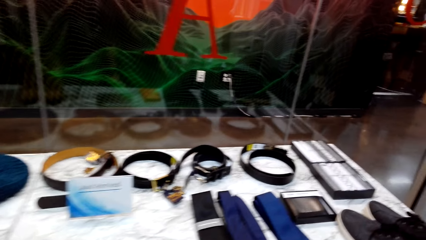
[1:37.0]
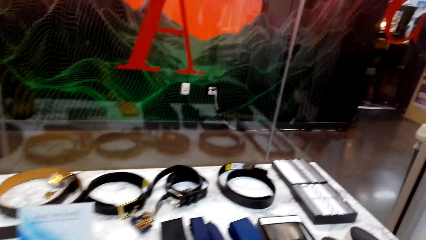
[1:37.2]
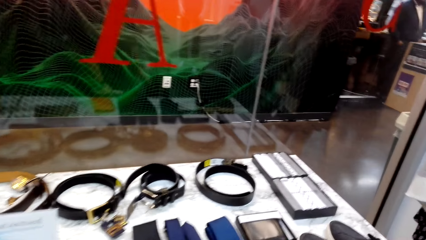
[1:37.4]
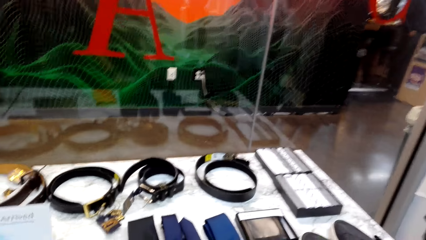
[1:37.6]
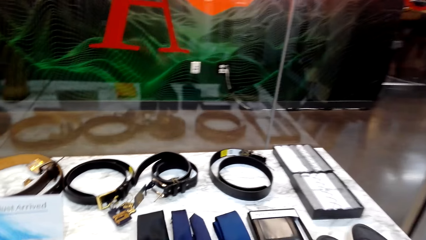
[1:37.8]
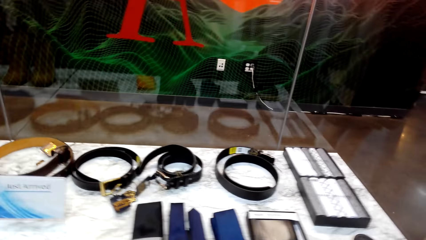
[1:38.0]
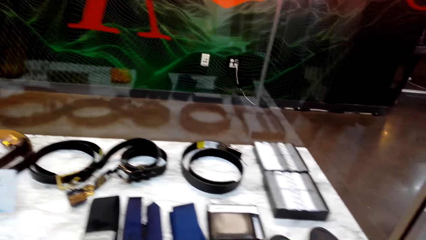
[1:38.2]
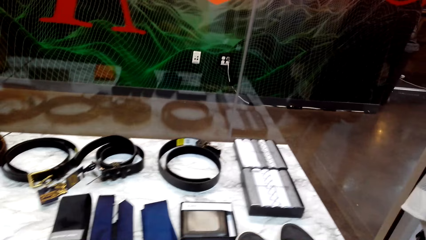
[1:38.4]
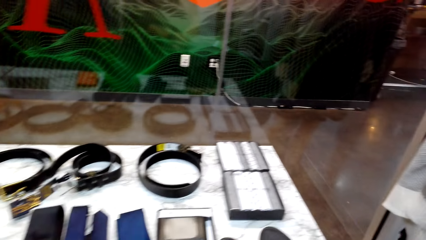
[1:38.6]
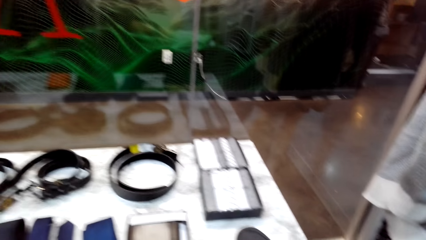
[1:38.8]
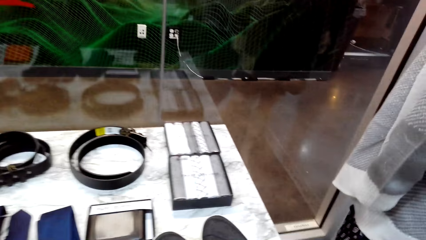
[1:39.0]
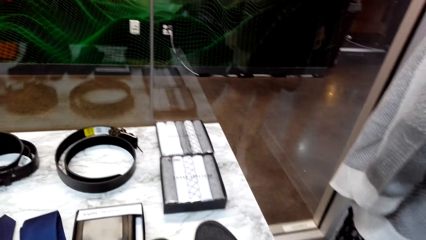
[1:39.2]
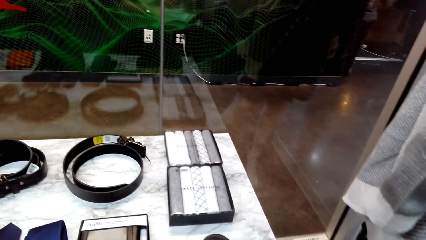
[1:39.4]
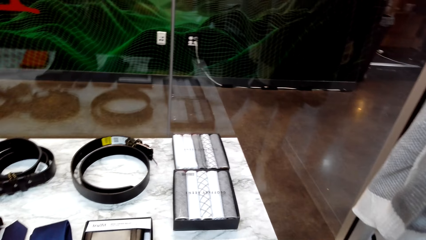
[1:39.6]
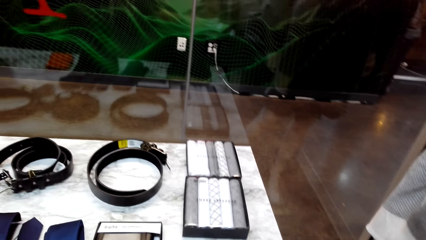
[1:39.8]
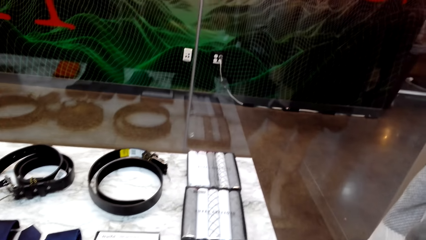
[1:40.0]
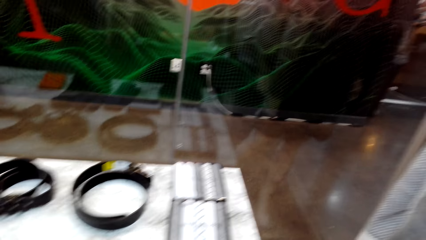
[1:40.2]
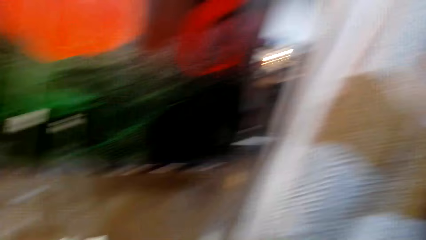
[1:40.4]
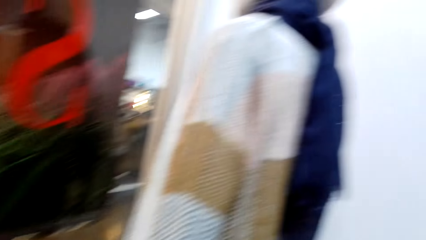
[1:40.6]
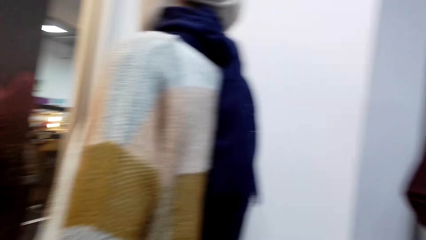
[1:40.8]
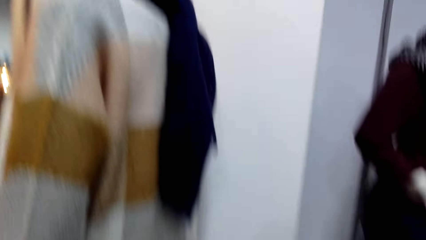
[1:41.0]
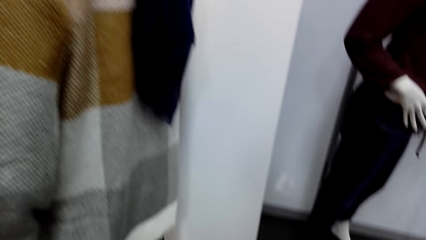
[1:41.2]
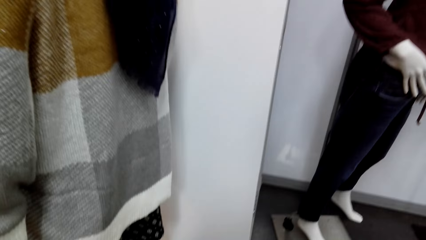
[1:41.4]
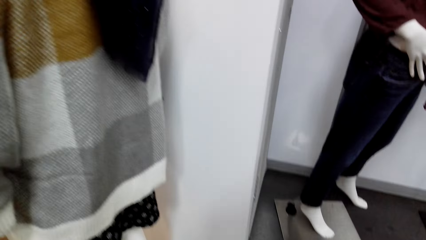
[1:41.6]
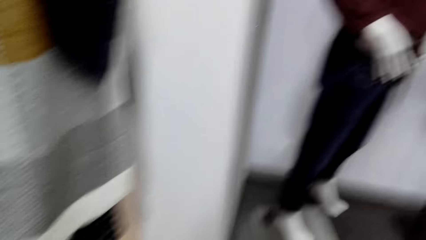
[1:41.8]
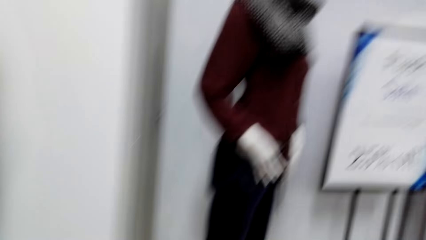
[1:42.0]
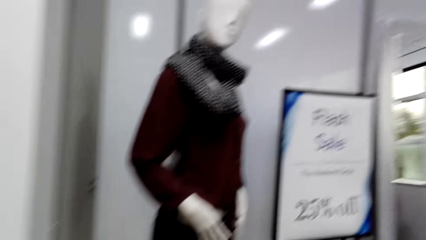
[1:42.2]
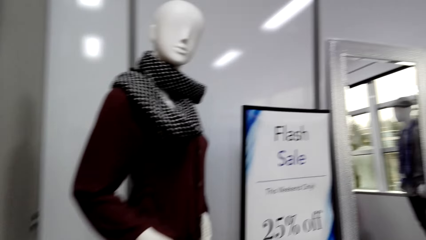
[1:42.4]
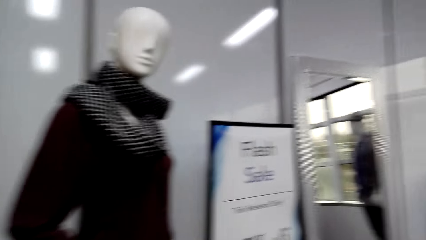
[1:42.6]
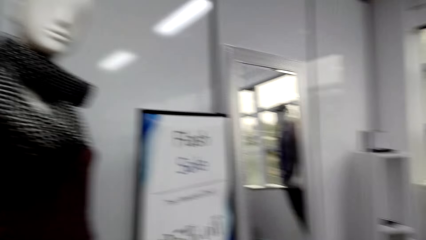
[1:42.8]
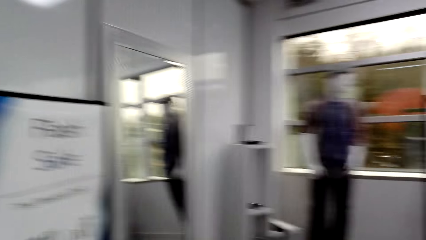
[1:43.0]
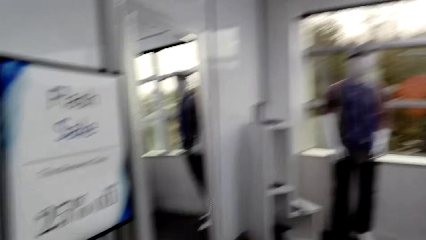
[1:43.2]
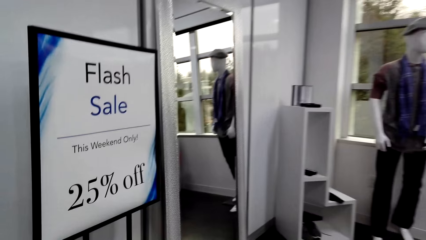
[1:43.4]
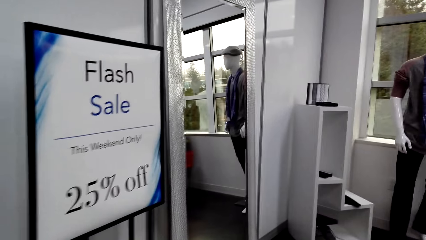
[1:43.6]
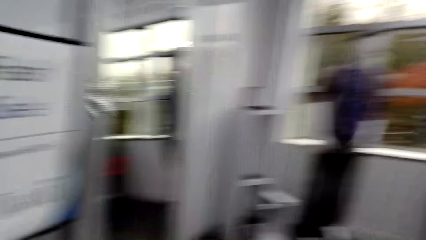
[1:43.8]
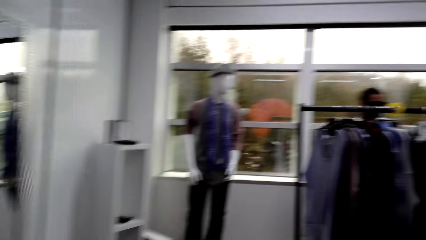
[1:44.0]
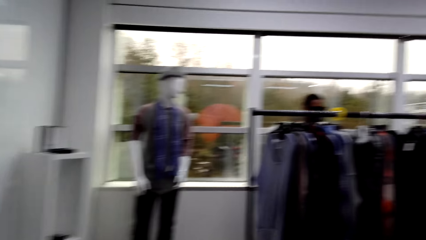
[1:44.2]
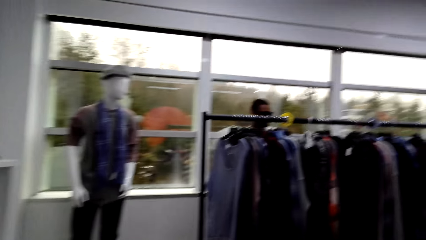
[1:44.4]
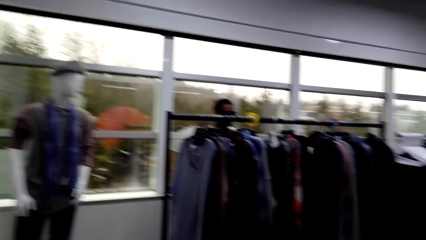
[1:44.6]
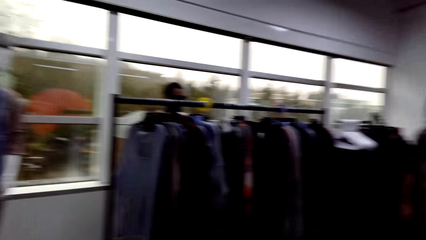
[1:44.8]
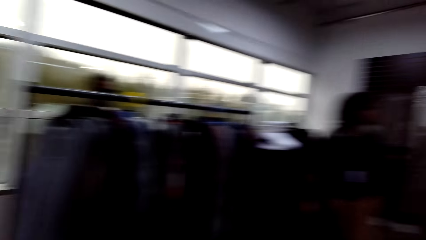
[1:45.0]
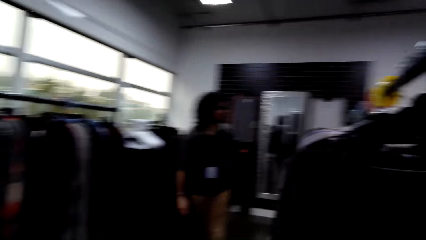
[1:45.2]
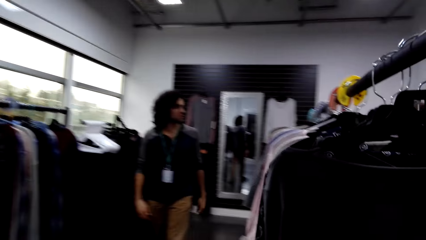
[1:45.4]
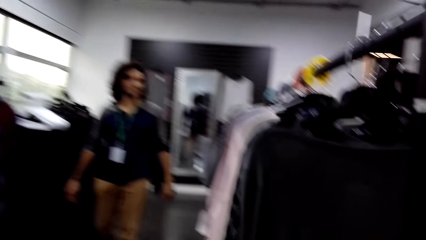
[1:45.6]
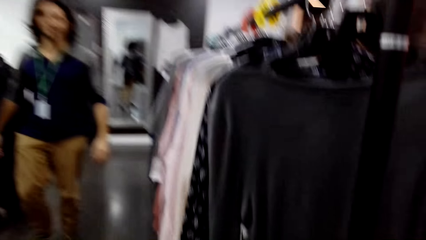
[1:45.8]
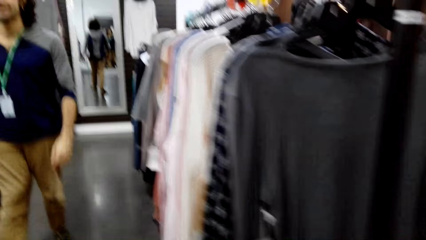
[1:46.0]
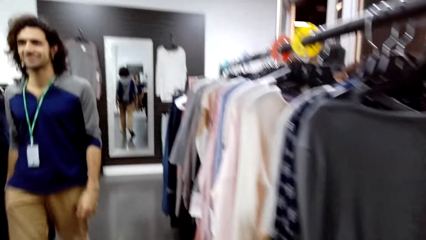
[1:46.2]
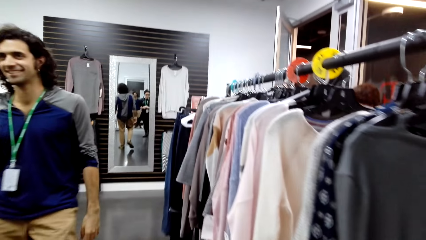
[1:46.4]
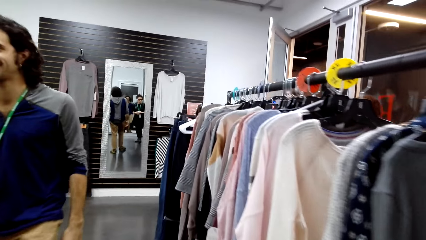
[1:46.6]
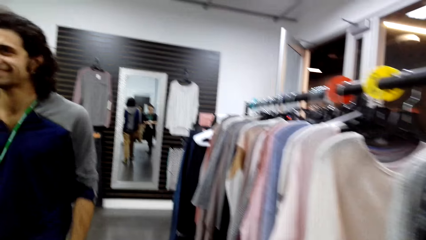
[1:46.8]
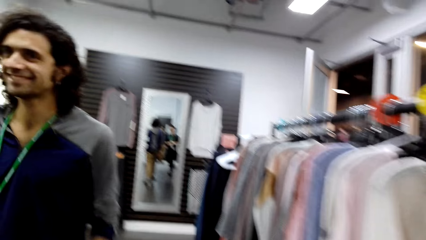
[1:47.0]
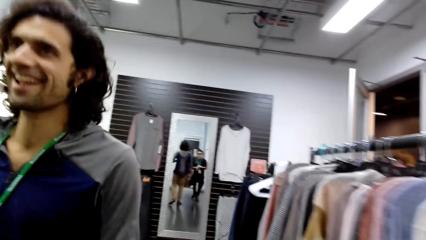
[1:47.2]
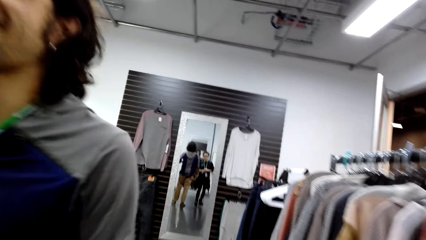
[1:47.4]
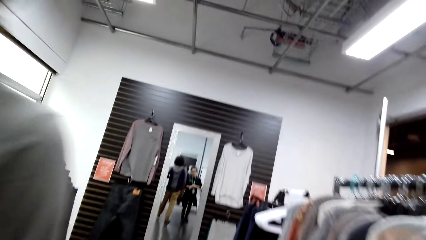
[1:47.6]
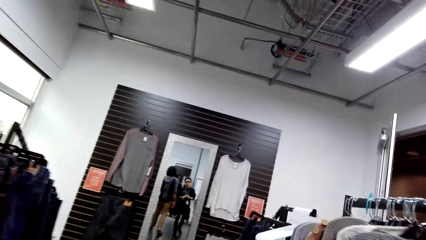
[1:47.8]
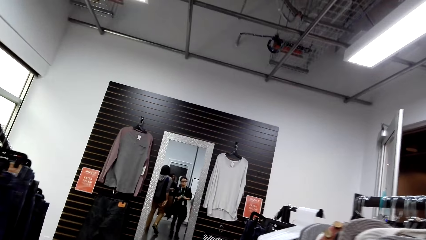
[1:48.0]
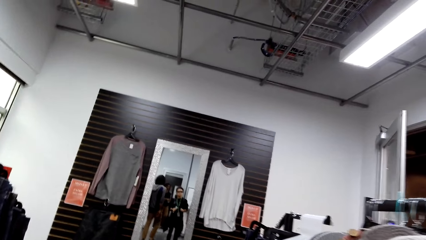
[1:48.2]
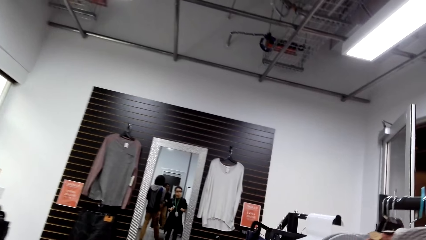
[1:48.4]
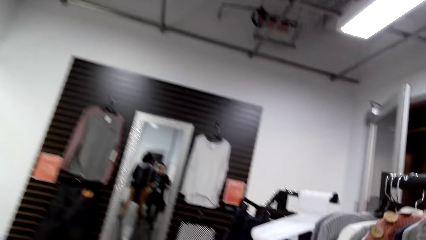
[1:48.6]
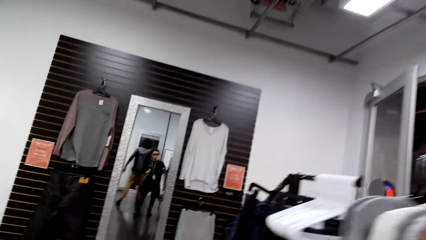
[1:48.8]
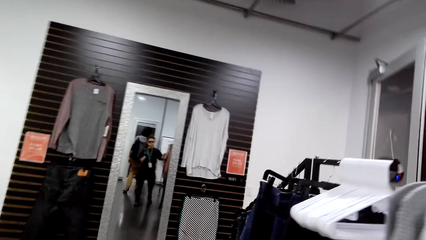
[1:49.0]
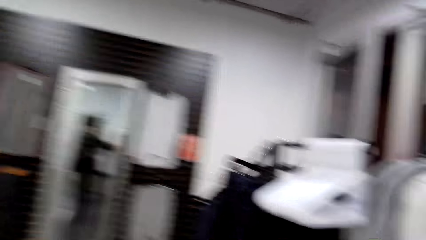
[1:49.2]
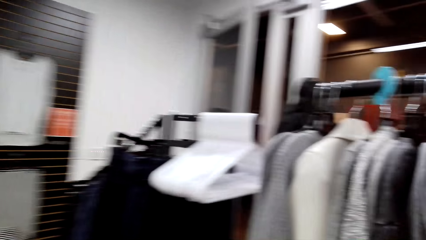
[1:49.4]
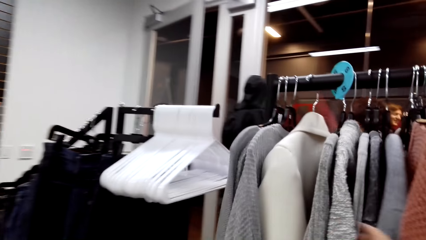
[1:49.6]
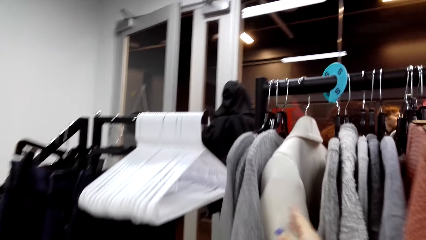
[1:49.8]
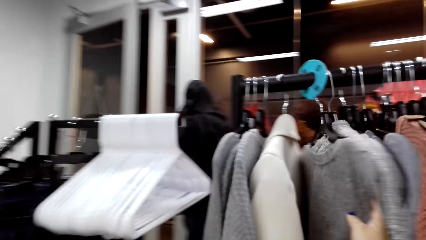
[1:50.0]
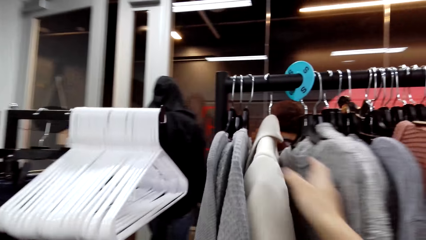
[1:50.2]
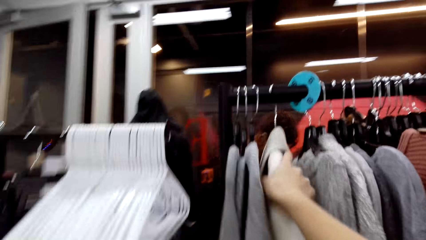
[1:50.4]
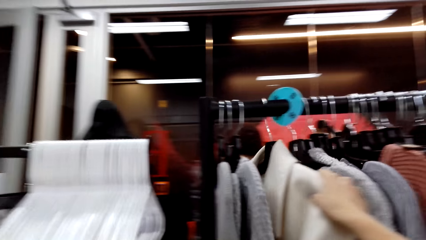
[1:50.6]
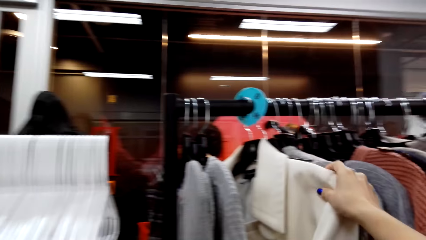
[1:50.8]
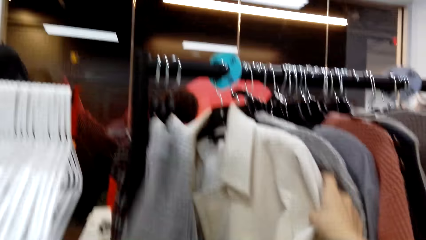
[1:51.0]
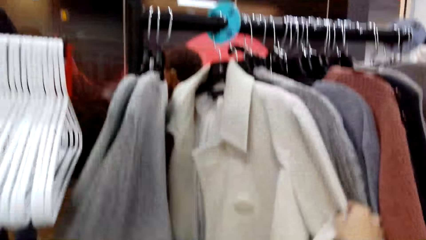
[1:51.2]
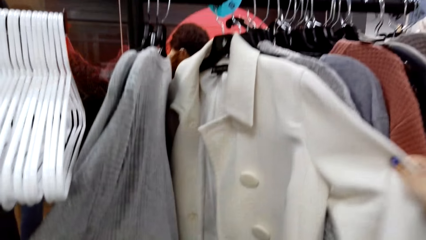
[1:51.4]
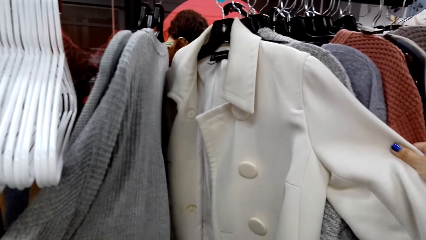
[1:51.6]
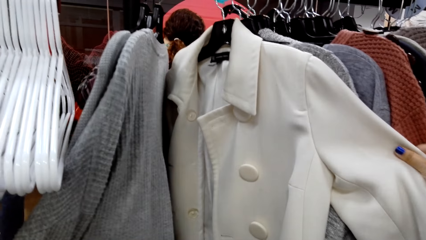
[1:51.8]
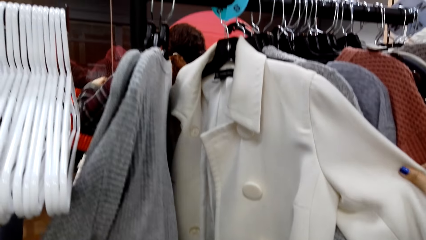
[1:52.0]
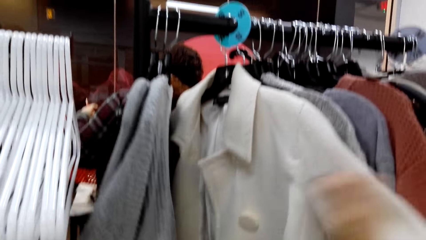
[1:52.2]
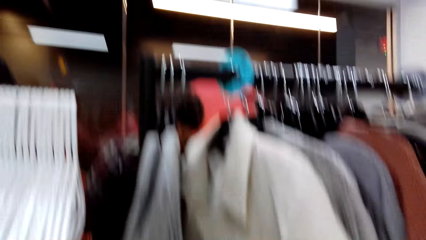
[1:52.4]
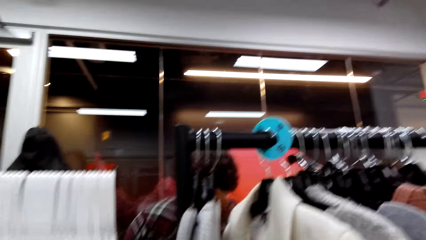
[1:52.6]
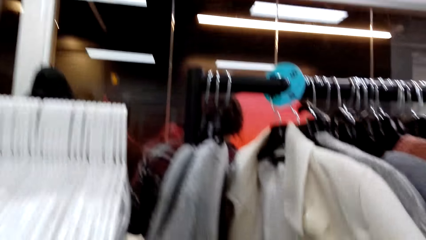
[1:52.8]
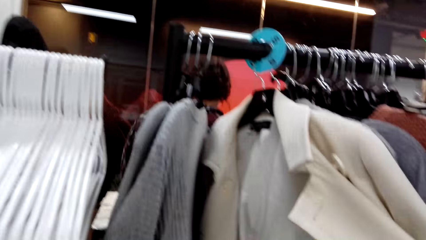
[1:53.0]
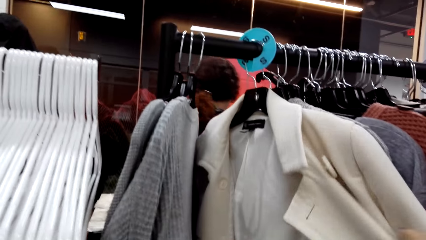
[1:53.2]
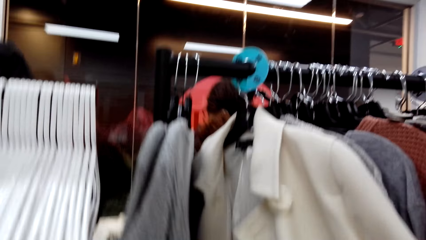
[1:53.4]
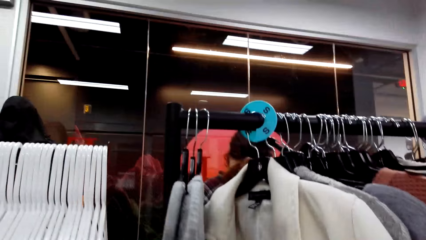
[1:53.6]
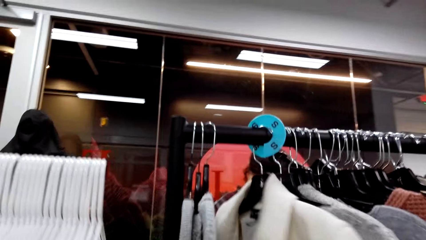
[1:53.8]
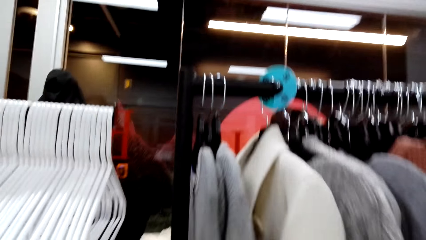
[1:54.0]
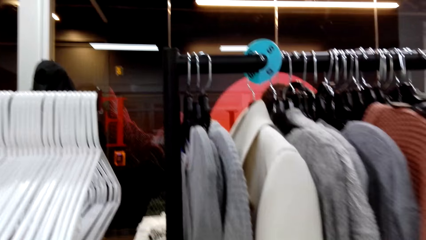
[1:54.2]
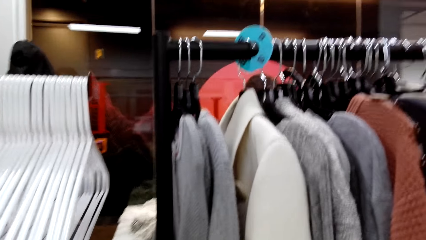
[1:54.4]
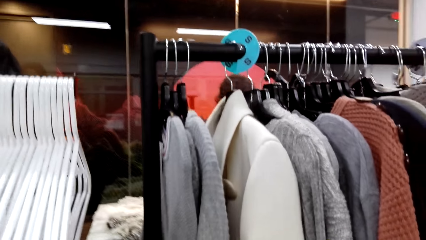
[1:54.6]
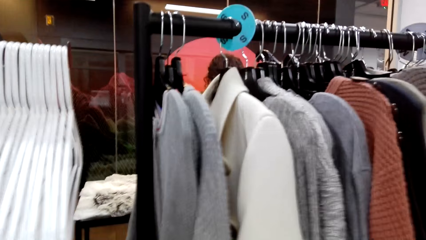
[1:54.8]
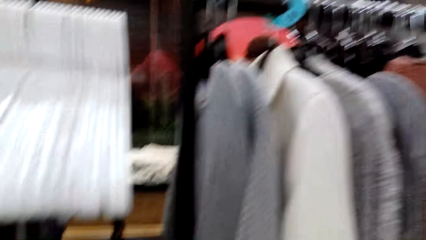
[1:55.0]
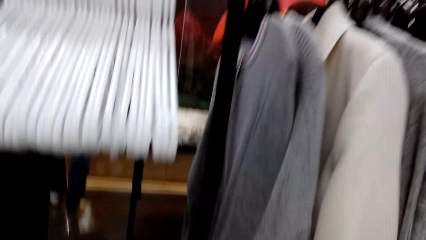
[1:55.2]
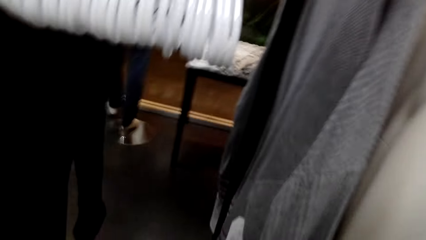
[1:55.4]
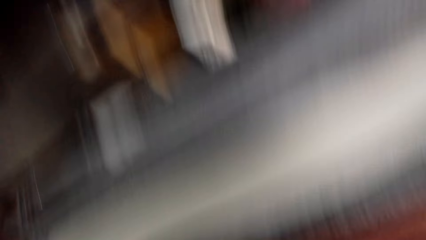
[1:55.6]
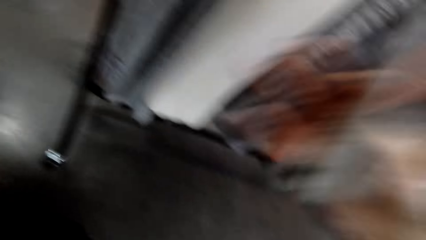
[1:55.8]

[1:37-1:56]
The camera wearer walks around. A man walks around. The camera wearer walks around. They check out the clothes. They move the clothes. They look at a cloth.
